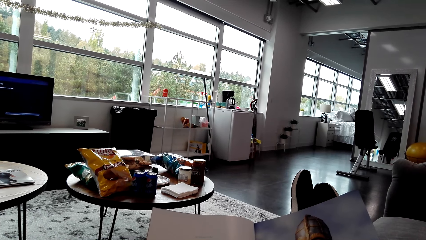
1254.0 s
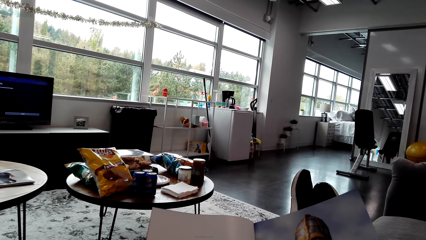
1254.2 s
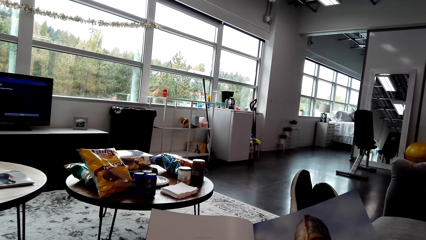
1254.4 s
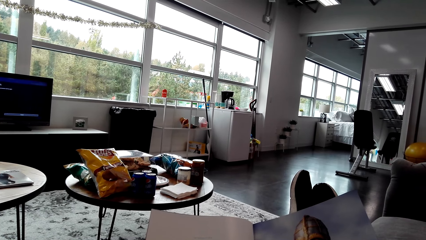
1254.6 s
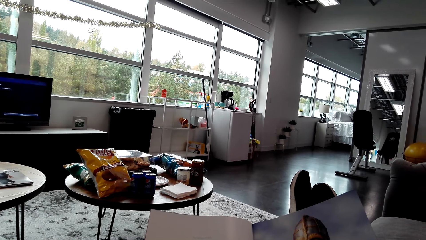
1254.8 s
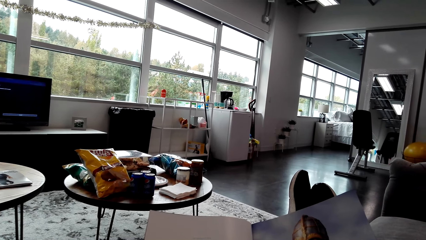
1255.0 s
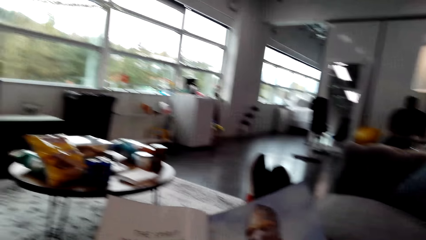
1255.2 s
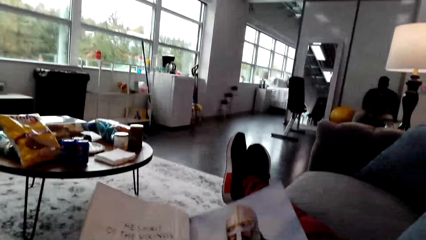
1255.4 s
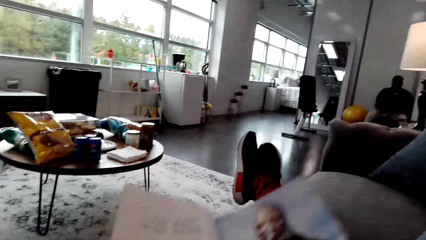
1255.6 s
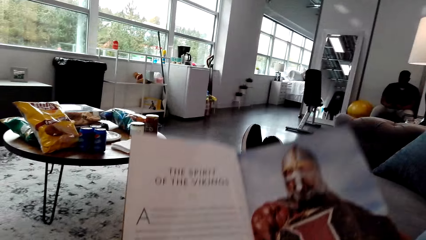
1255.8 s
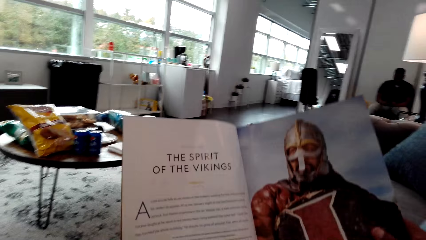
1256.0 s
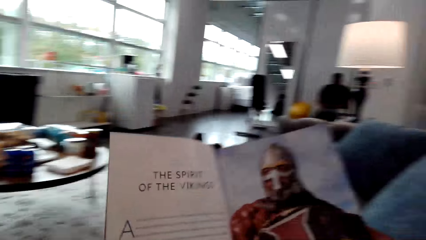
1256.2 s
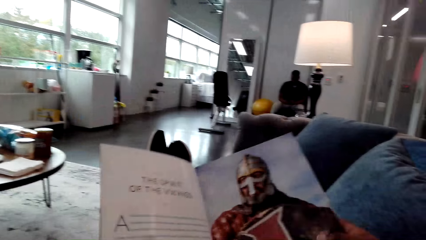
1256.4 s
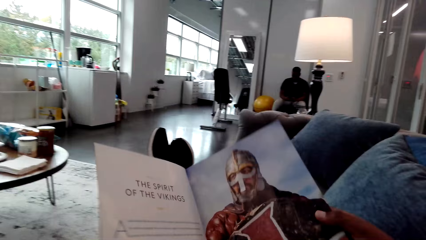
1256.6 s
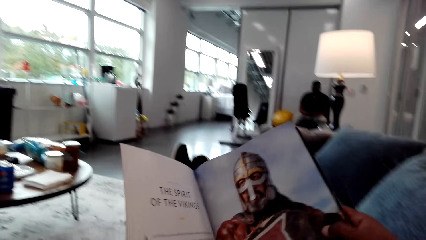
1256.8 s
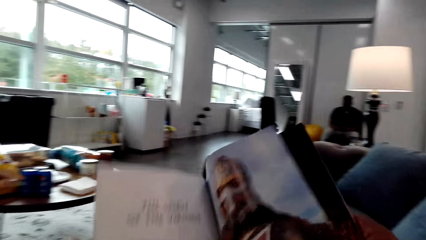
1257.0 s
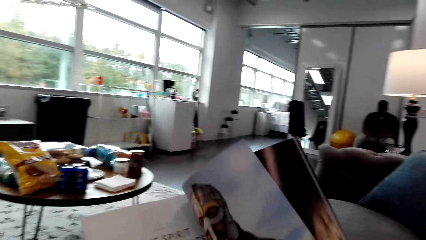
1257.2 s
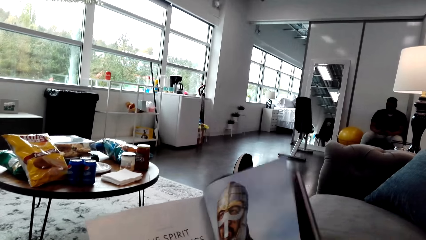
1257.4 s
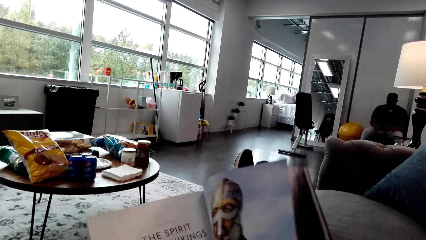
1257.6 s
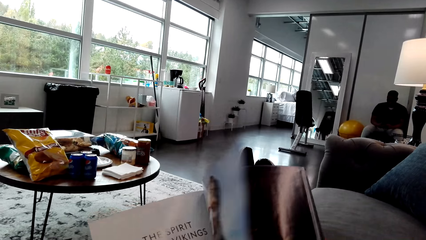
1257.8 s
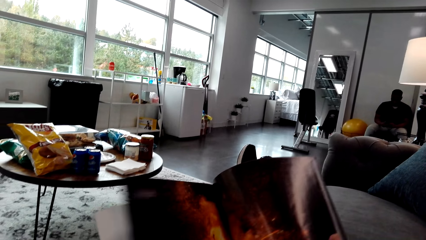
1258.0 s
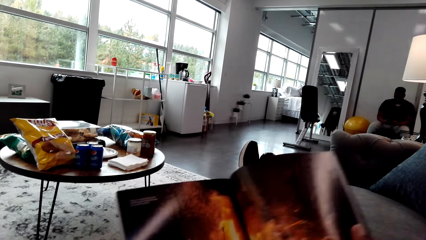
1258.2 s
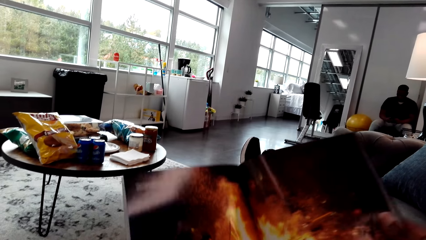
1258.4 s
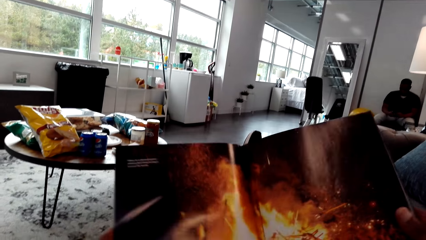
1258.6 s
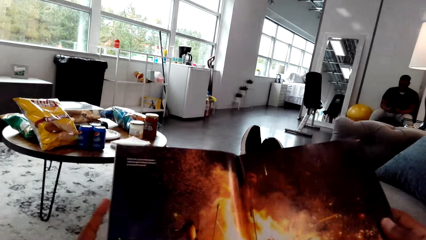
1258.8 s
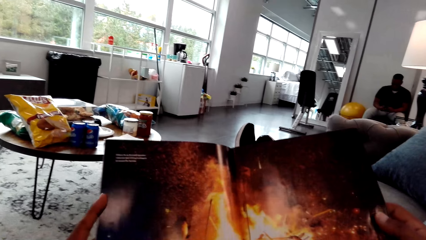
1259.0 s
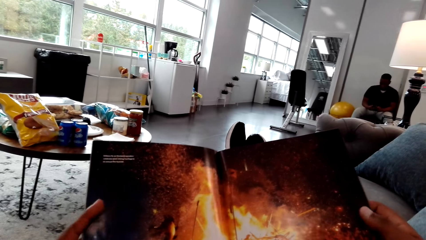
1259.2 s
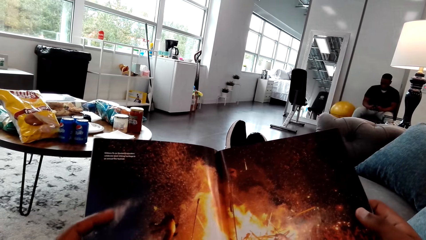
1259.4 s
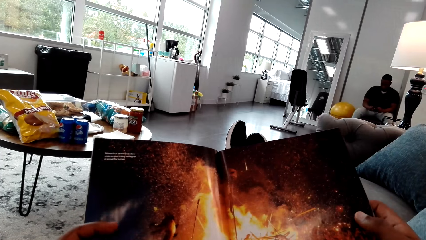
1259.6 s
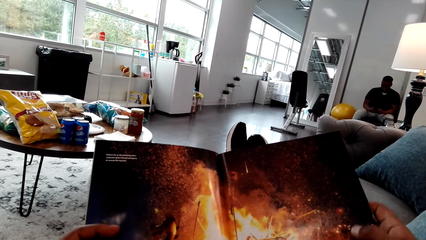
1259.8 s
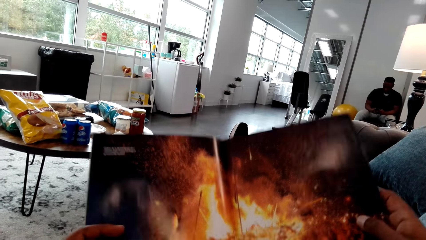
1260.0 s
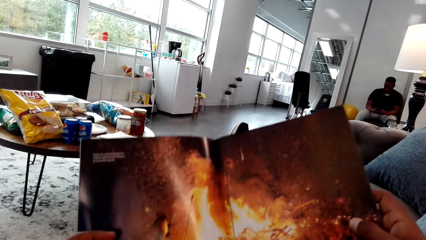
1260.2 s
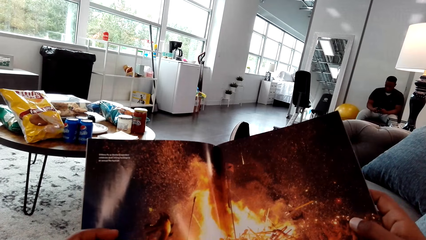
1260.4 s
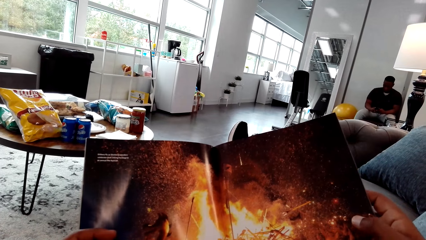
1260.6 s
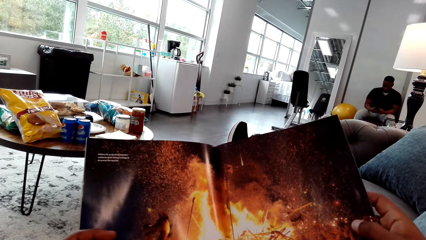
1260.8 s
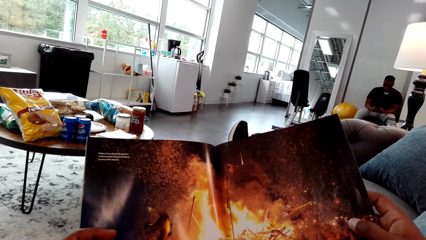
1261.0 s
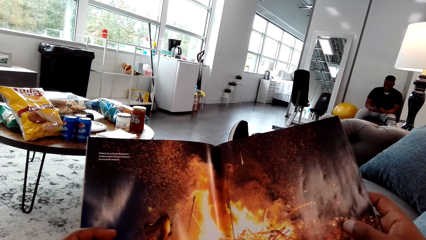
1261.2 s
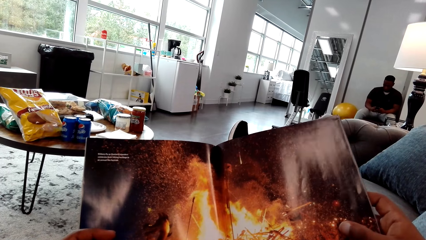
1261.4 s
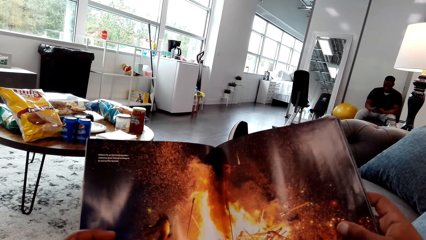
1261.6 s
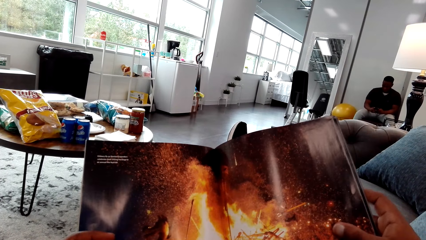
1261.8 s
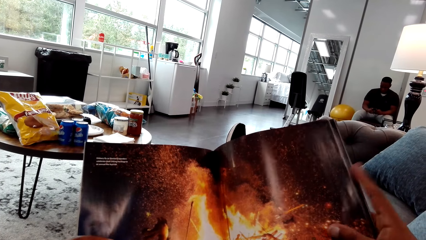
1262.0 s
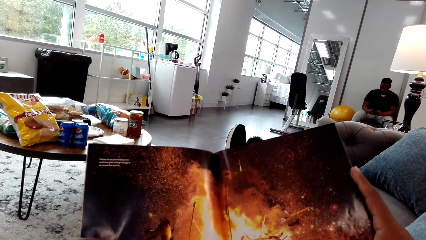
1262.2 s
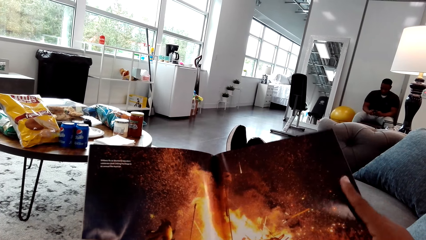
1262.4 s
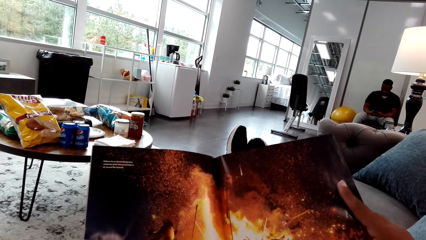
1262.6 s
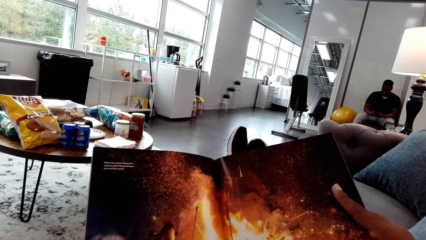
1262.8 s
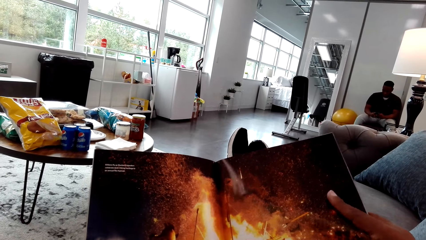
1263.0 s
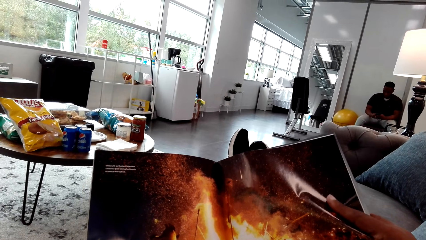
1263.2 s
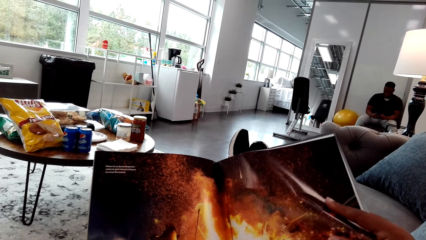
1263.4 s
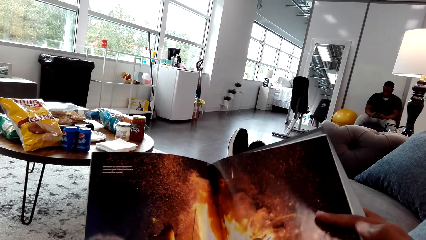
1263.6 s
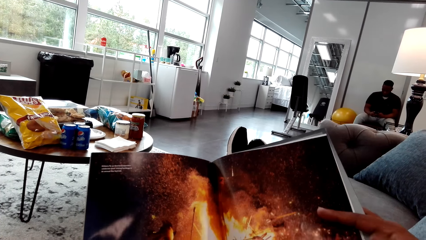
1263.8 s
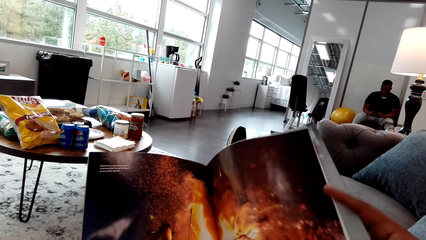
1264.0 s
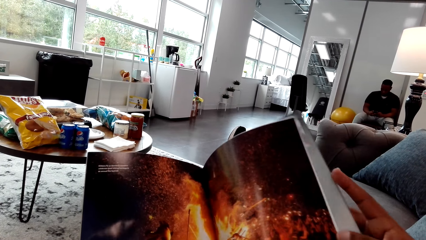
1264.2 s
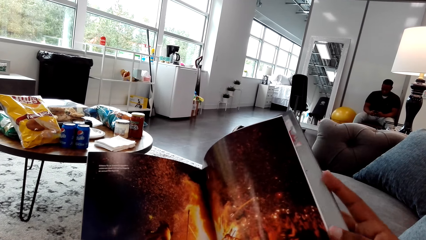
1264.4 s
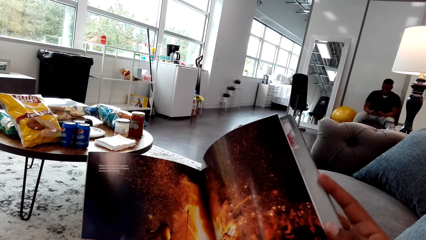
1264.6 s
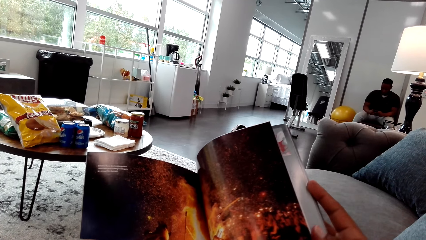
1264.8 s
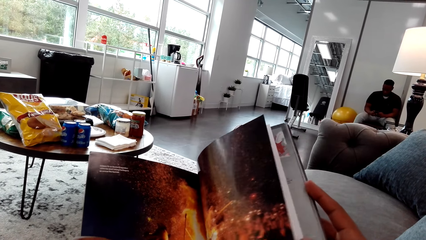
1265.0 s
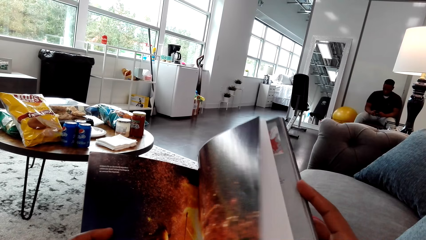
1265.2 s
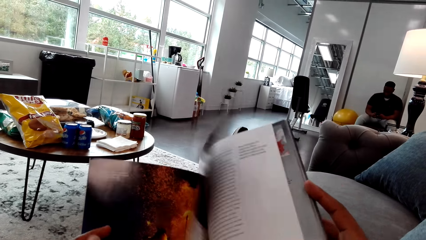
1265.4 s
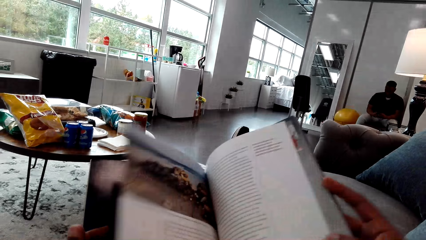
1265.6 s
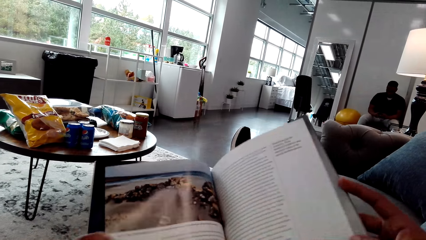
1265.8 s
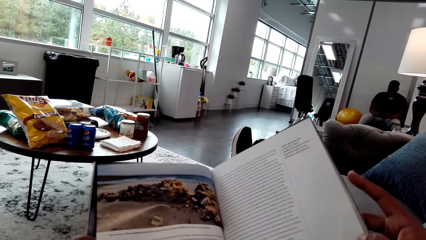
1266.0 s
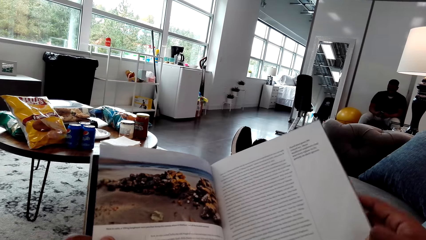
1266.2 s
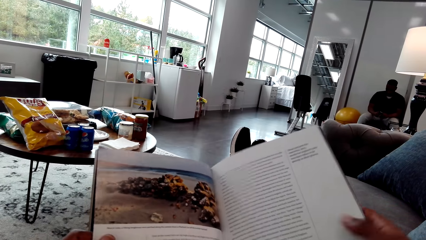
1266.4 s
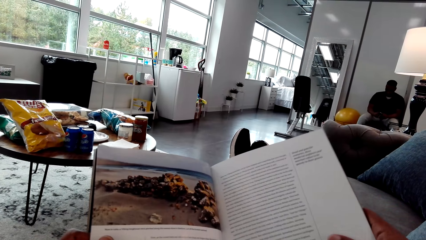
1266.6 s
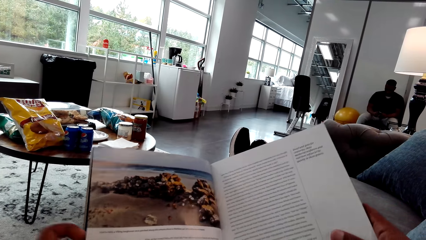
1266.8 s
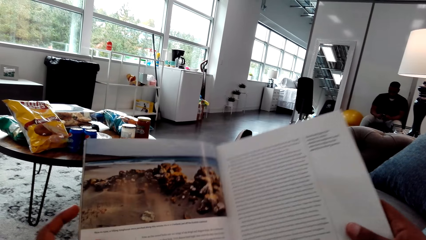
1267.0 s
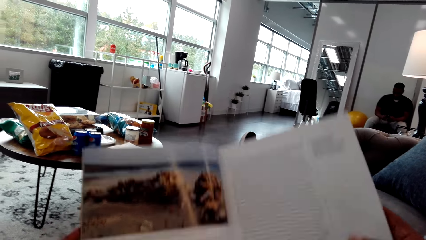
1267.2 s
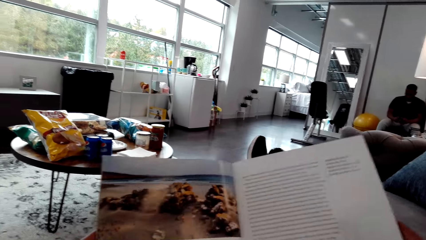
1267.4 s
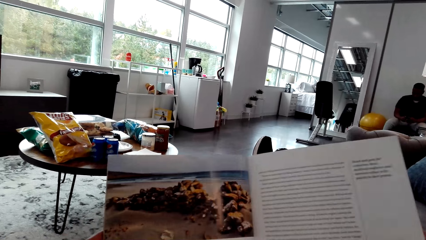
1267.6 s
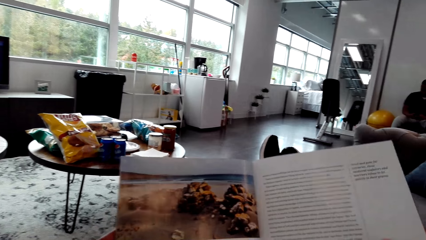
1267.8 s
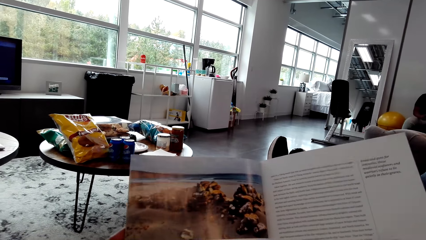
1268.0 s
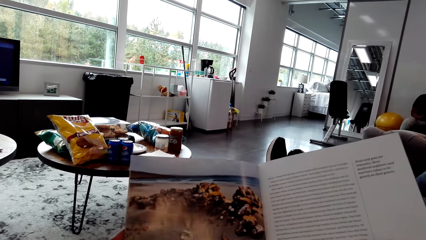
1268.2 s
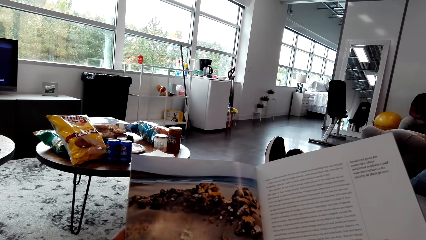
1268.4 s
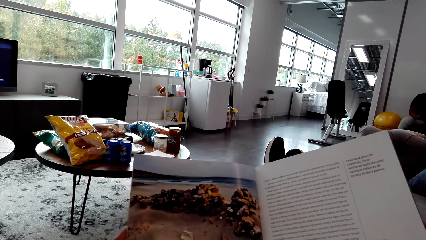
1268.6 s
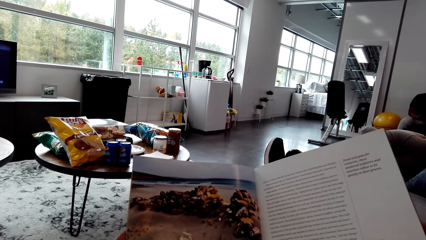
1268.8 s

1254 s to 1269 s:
The camera wearer turns a page on the magazine. They stare at the magazine. They turn a page on the magazine. They stare at the magazine.
